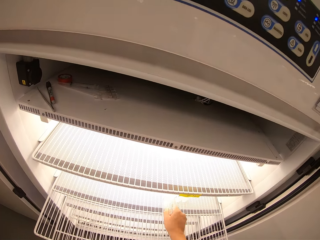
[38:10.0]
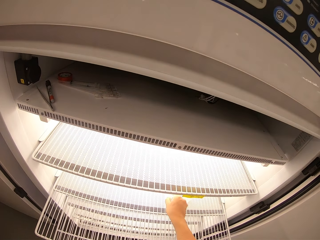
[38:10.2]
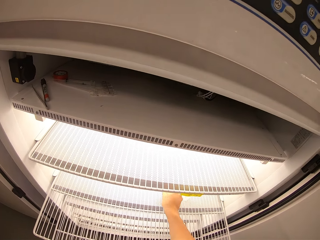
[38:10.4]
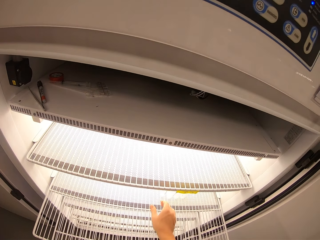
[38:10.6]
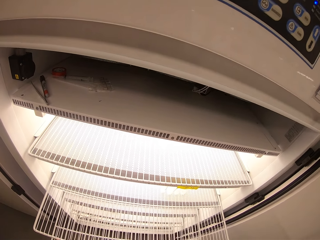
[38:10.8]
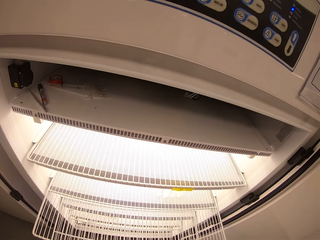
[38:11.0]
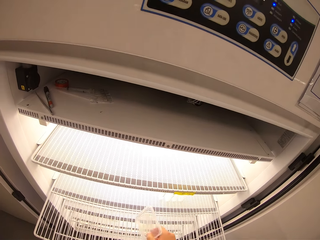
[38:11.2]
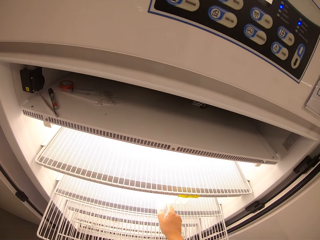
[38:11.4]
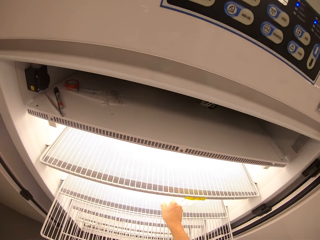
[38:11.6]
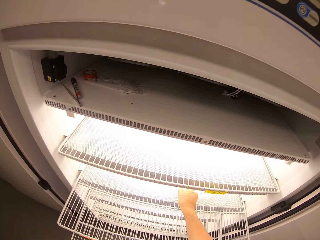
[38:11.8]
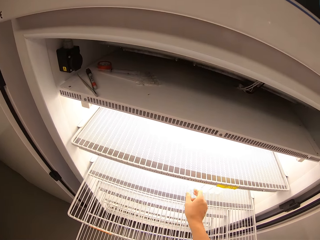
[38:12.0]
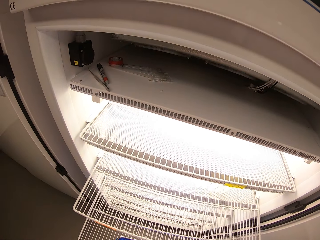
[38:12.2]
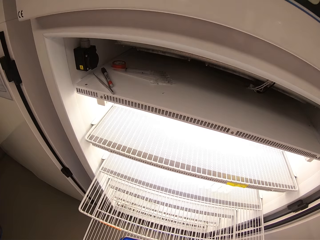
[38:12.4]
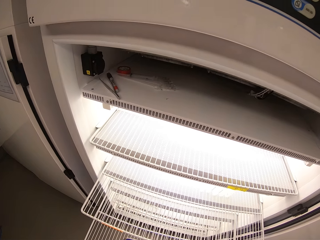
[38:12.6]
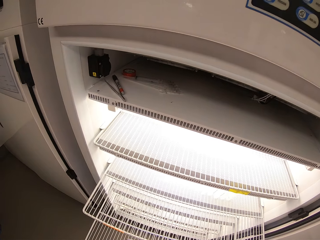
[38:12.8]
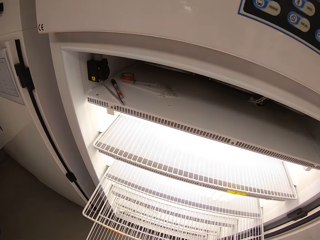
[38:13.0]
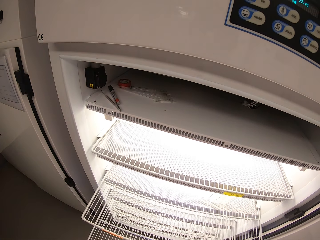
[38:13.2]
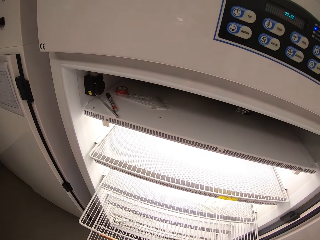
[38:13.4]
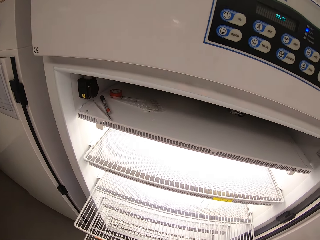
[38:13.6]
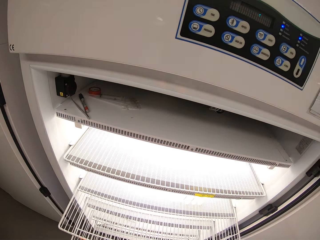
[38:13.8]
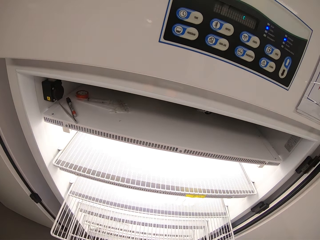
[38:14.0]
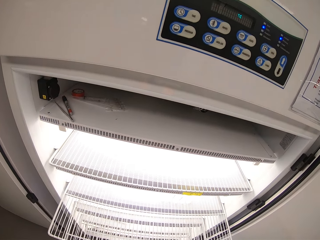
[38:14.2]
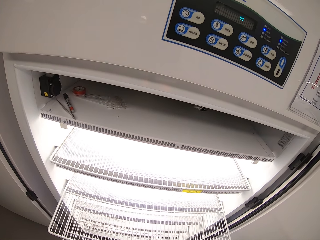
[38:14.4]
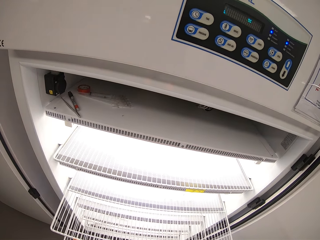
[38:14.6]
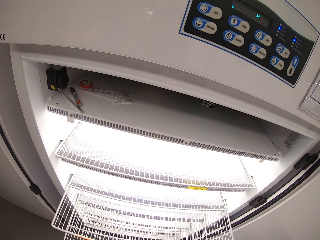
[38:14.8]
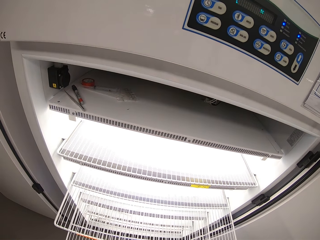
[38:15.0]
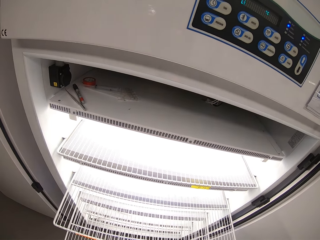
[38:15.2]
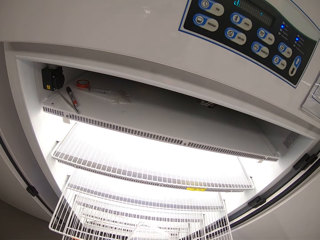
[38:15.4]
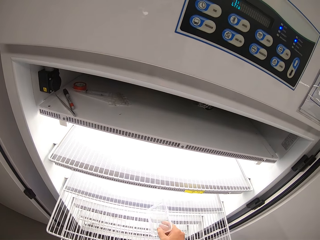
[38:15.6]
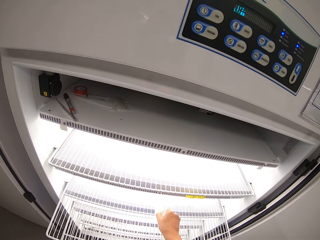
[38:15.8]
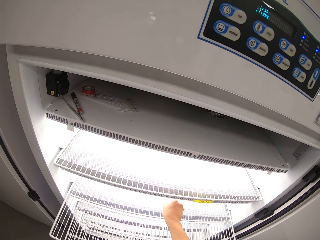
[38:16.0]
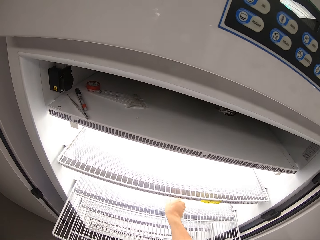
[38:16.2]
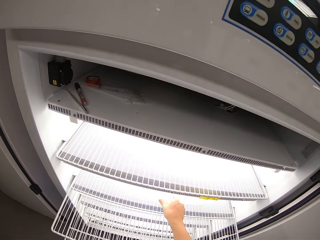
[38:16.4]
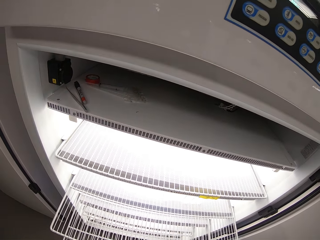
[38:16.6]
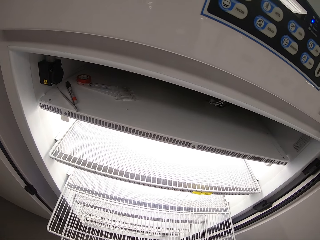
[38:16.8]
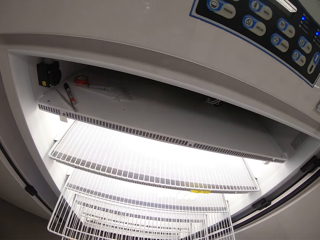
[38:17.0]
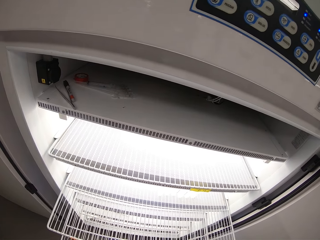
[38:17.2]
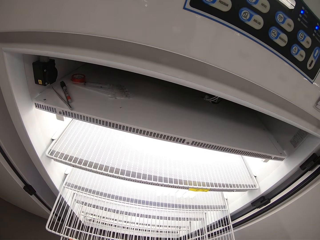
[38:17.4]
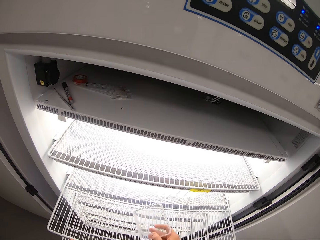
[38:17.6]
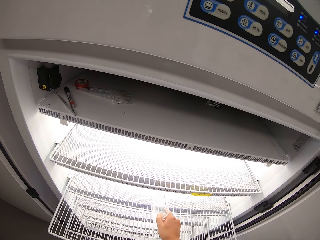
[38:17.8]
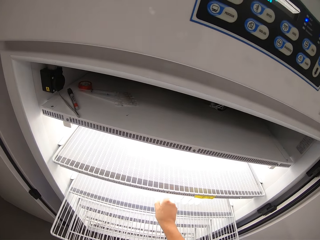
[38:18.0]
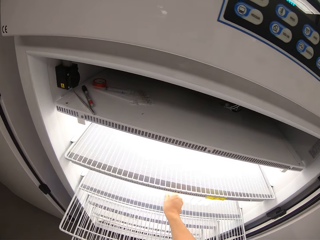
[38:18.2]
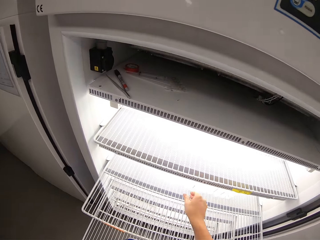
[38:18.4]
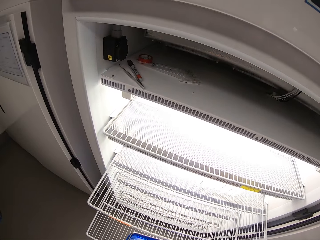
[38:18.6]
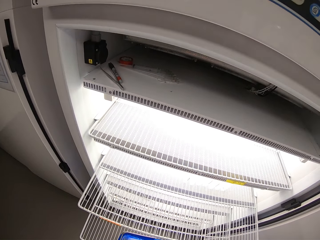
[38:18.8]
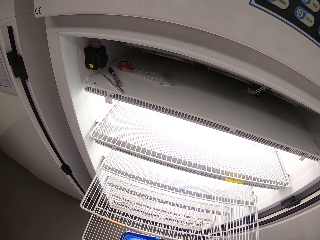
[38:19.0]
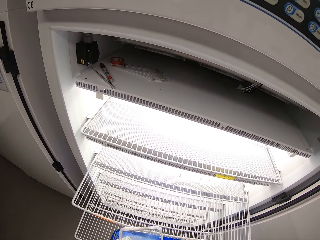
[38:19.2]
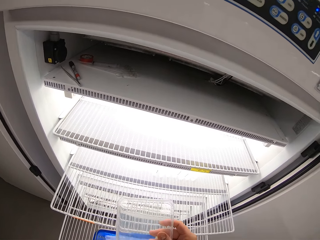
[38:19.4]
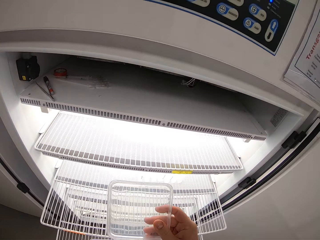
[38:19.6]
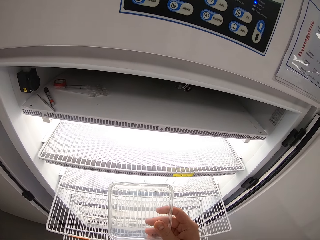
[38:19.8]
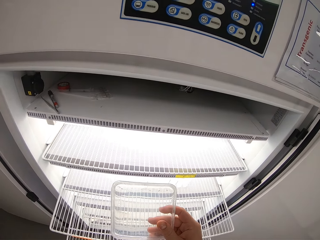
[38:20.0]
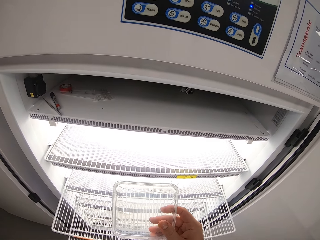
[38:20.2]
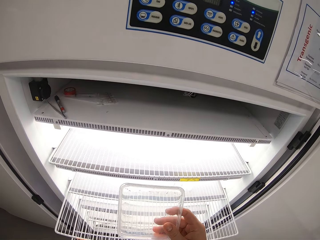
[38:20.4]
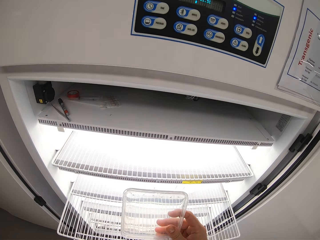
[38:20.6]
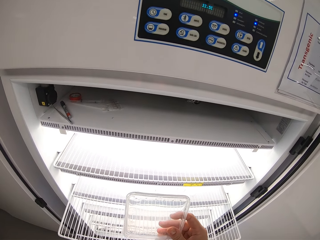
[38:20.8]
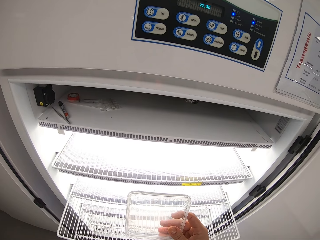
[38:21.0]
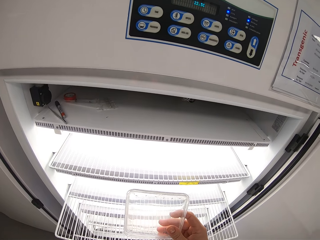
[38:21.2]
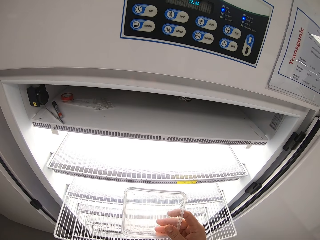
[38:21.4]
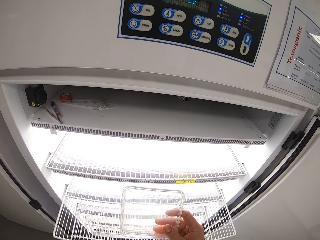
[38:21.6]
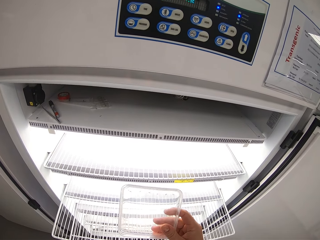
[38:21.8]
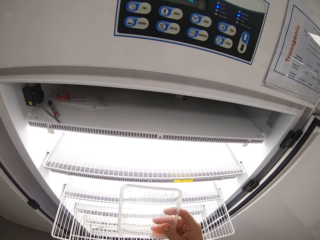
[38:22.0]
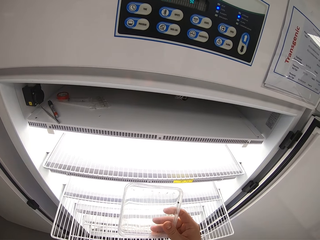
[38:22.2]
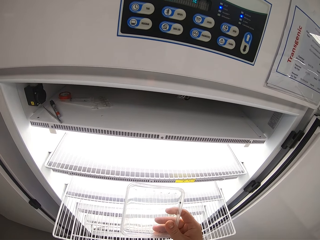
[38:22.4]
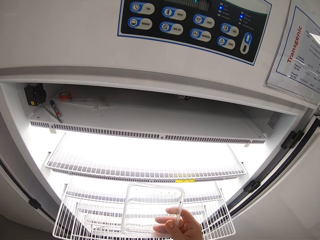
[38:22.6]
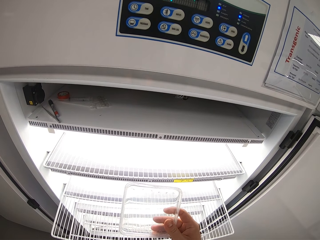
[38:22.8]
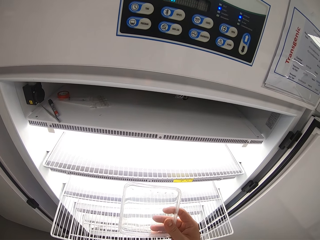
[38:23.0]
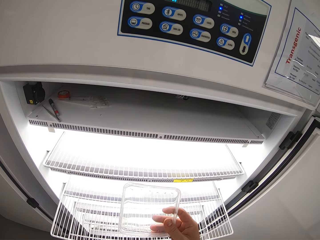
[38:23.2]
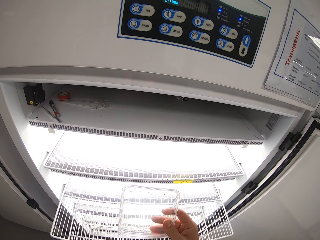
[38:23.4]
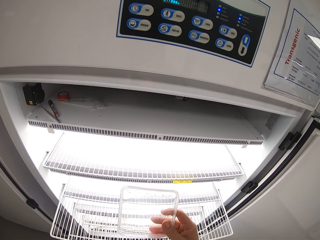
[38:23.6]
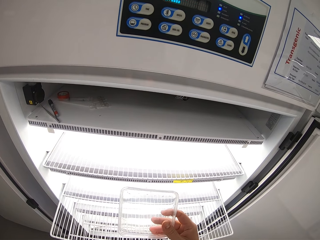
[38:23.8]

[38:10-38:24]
The camera wearer stares at something.

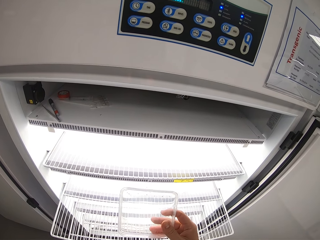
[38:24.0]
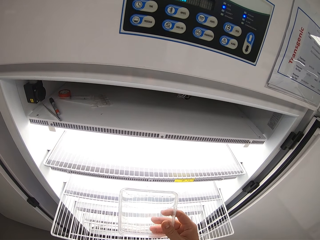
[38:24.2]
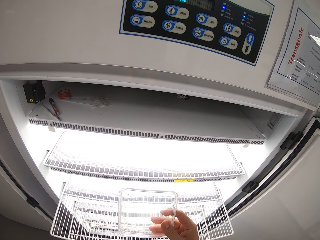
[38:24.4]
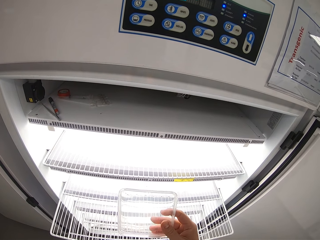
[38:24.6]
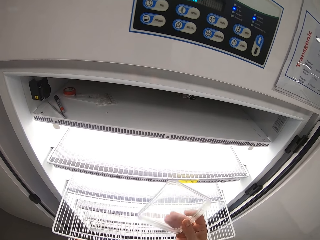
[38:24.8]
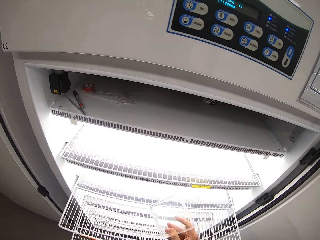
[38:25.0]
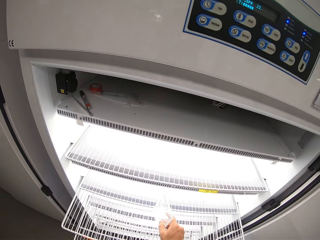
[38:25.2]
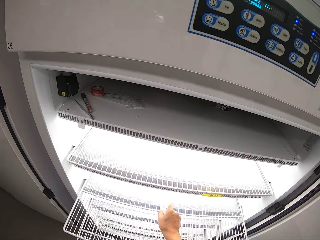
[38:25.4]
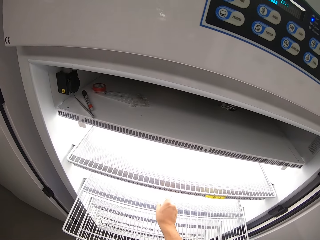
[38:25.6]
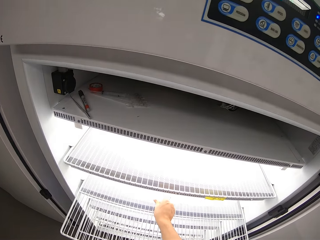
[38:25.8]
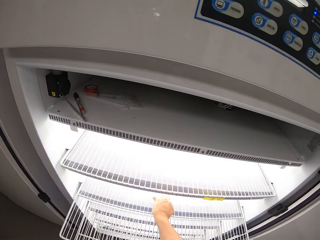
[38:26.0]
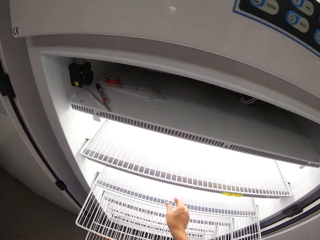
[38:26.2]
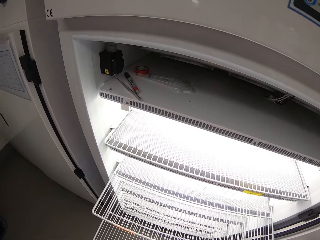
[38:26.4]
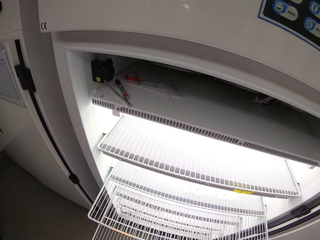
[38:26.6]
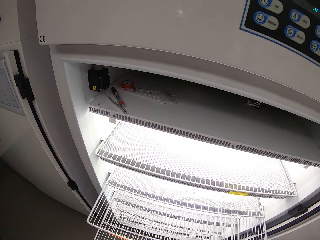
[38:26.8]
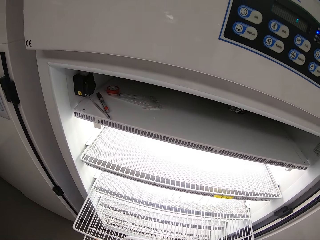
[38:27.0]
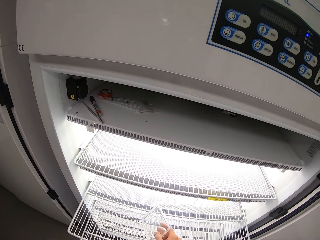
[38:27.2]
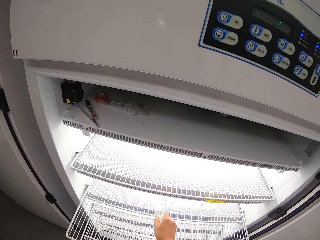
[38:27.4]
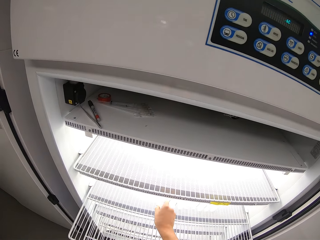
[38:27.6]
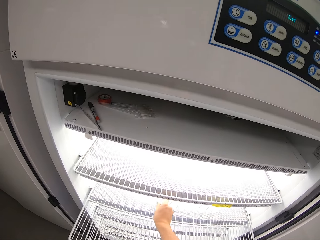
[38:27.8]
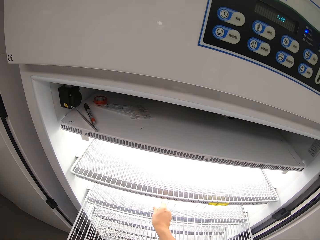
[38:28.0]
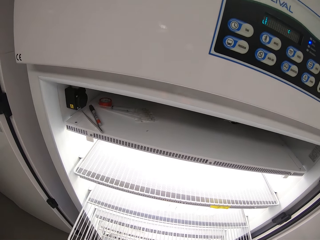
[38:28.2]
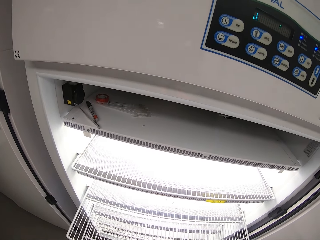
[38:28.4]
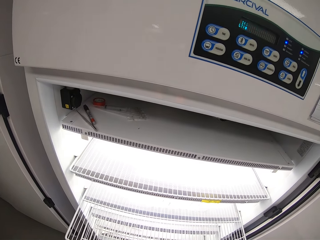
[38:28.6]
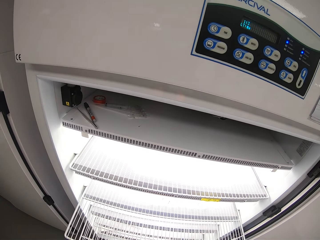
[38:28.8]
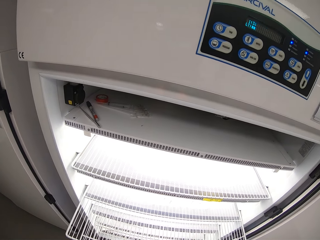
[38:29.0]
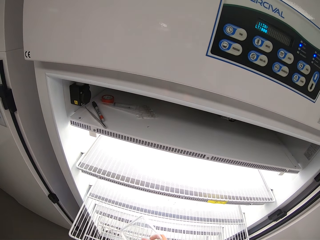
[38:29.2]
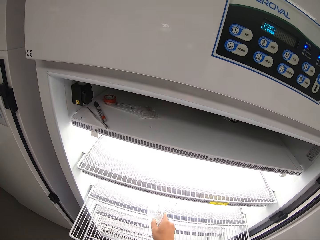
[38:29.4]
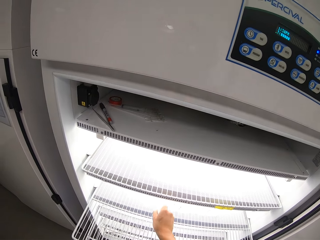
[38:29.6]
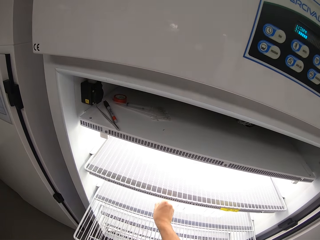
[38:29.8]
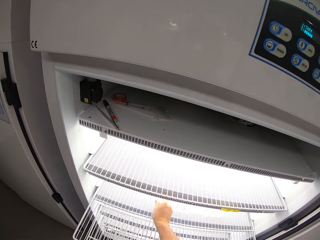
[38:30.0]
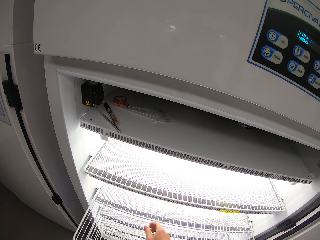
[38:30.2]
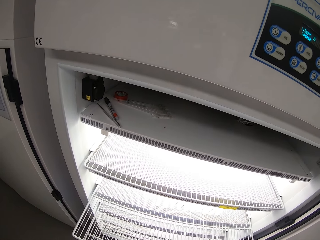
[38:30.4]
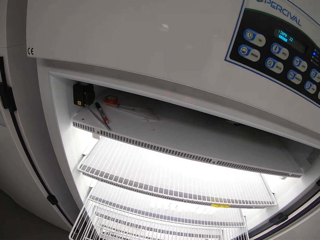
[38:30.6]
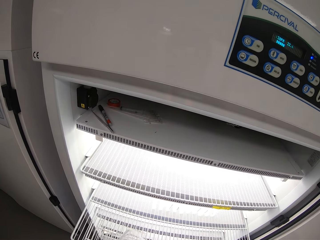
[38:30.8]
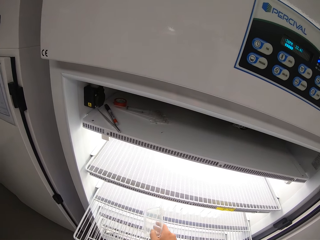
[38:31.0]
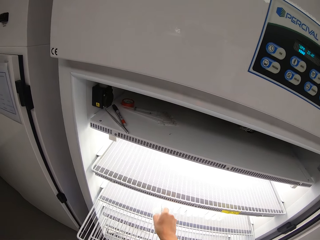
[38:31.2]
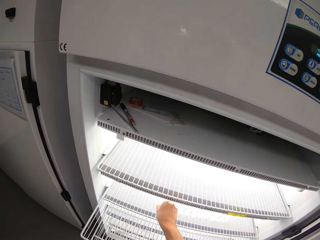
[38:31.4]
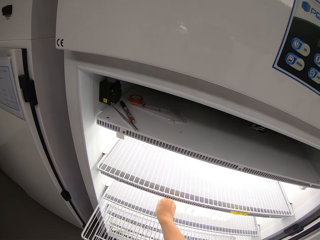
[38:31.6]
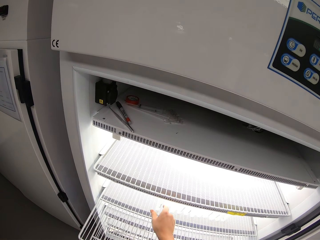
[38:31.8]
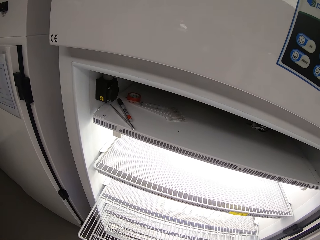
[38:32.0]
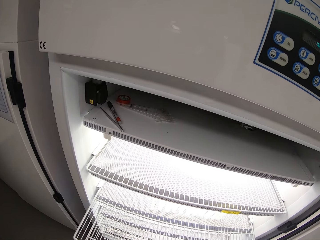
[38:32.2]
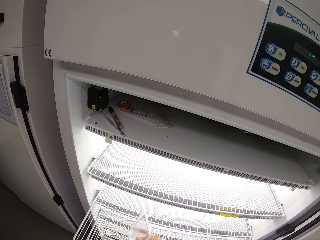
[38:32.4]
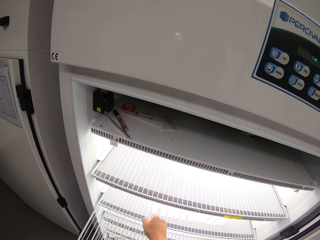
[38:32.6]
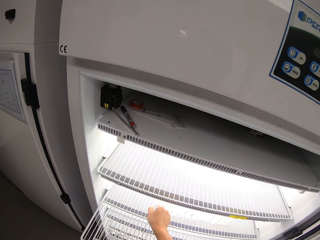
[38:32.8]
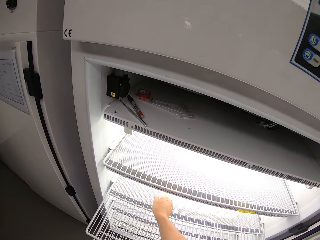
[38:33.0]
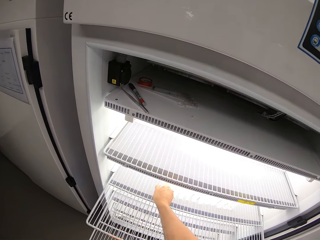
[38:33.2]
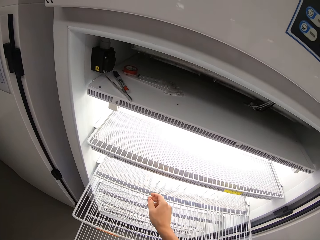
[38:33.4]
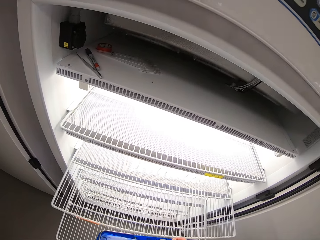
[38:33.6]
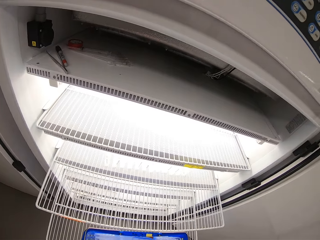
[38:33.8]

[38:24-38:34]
The camera wearer arranges something in the refrigerator.
